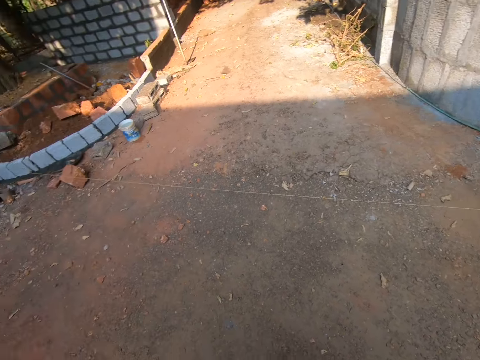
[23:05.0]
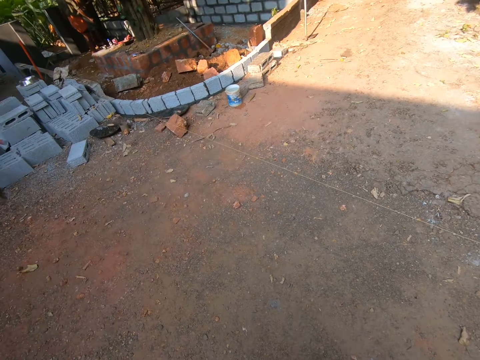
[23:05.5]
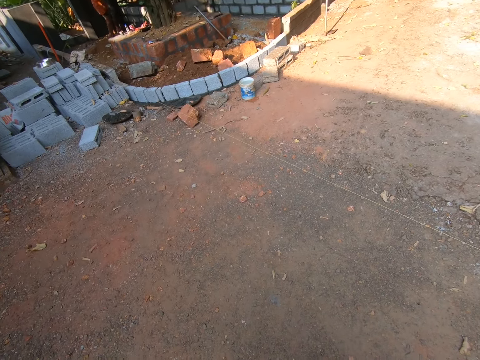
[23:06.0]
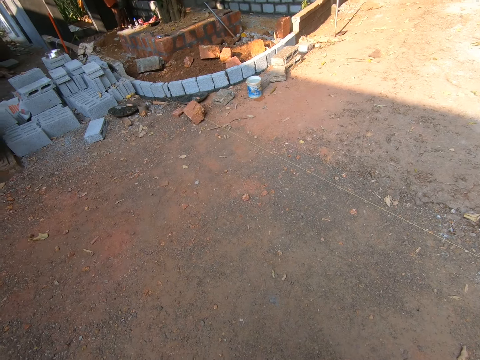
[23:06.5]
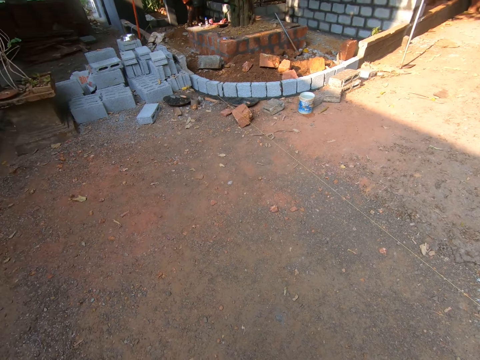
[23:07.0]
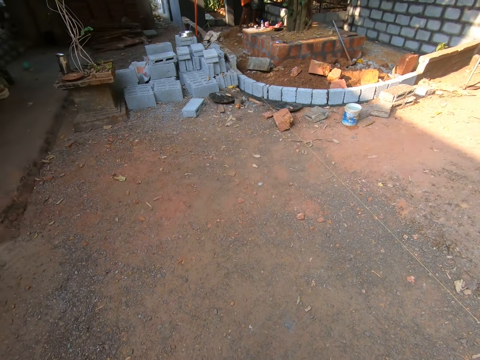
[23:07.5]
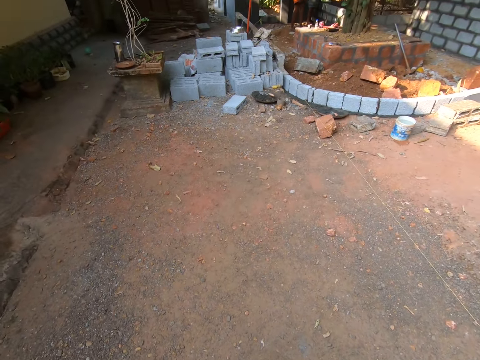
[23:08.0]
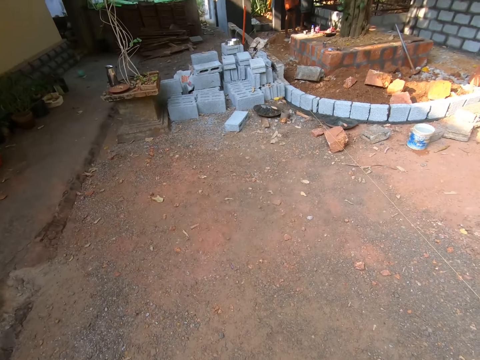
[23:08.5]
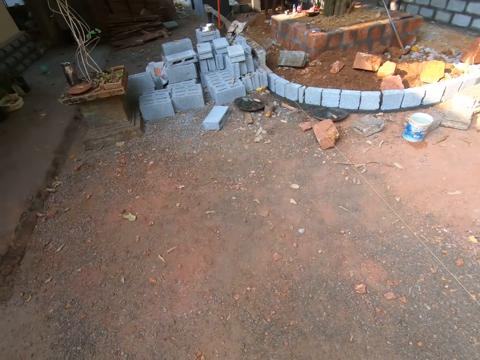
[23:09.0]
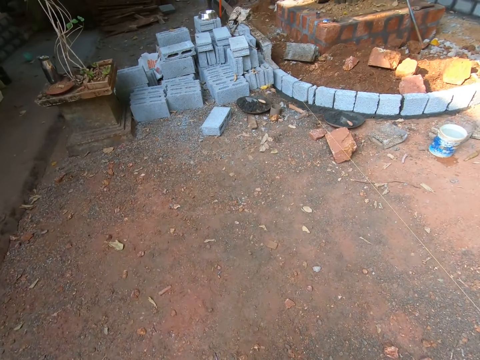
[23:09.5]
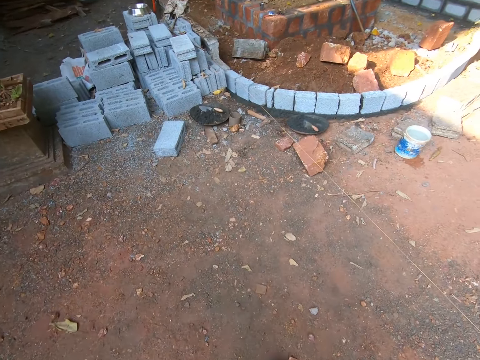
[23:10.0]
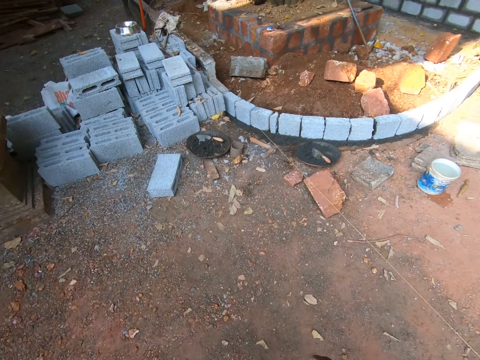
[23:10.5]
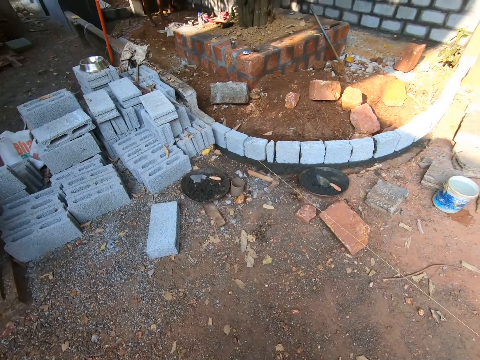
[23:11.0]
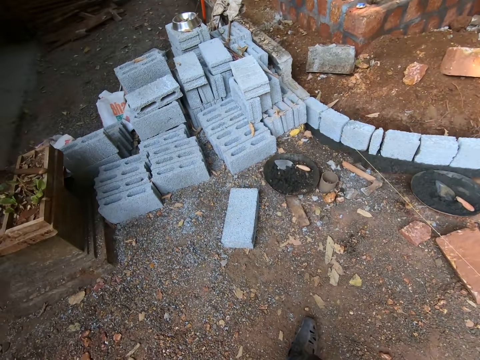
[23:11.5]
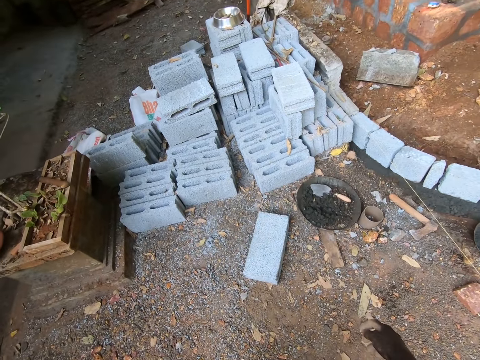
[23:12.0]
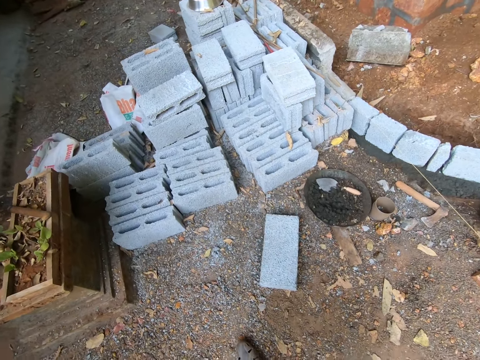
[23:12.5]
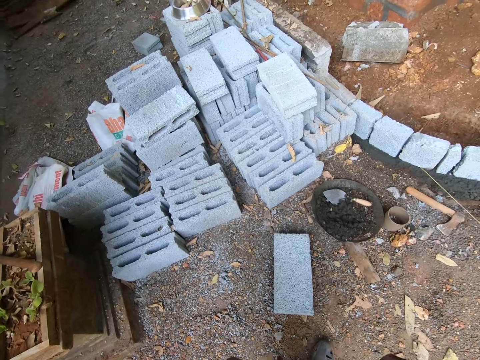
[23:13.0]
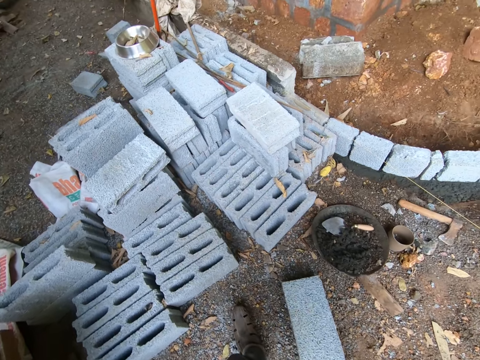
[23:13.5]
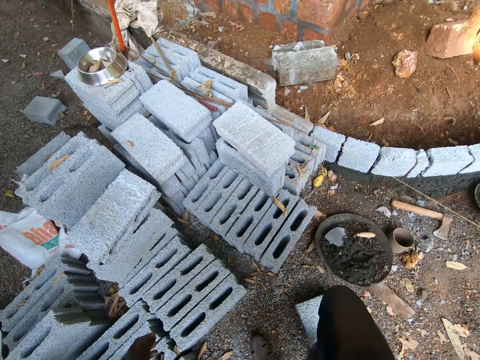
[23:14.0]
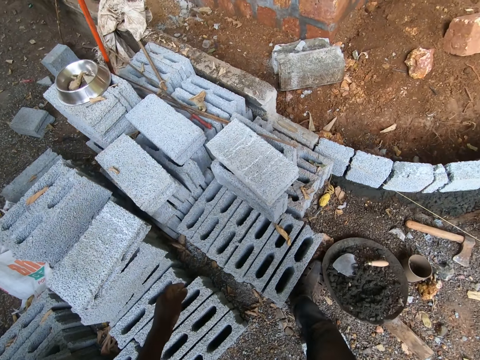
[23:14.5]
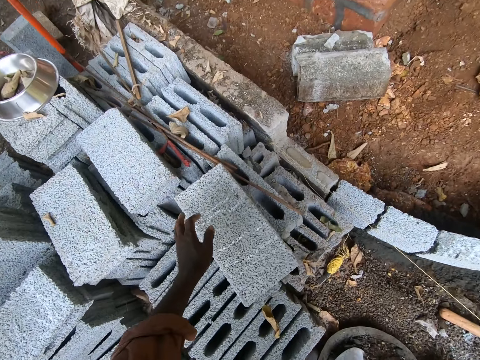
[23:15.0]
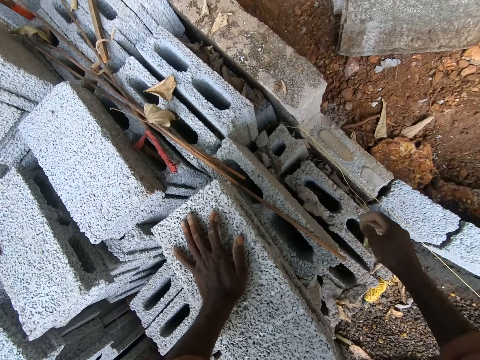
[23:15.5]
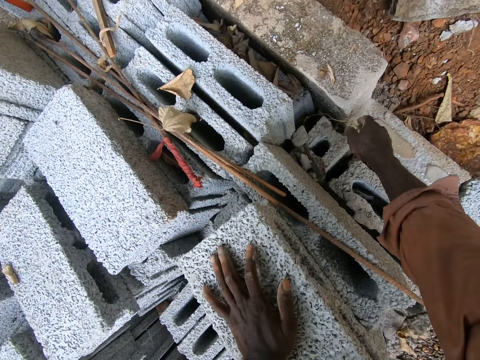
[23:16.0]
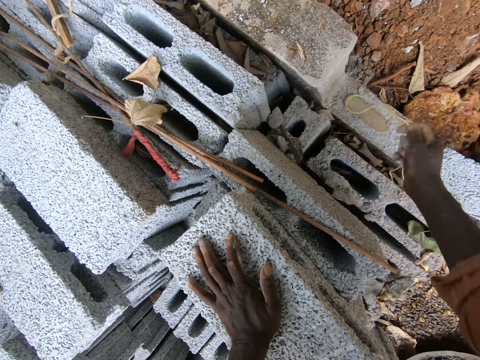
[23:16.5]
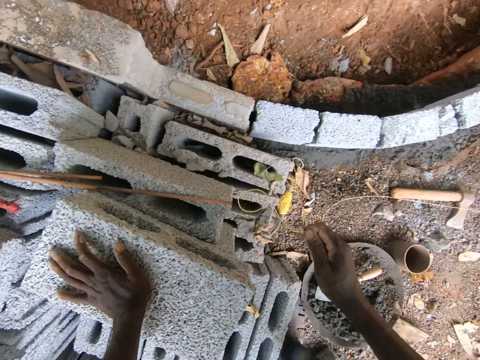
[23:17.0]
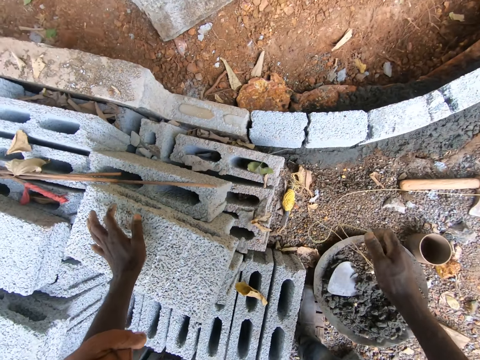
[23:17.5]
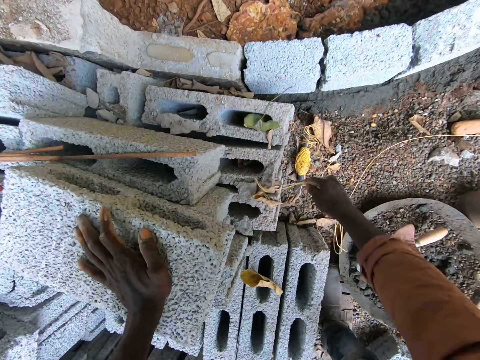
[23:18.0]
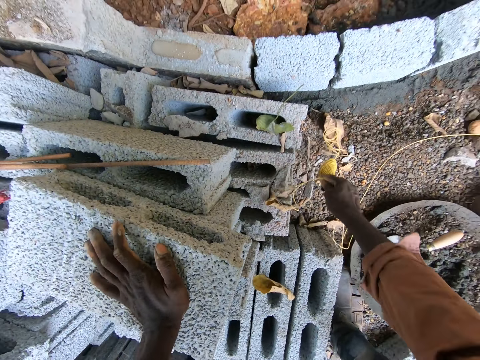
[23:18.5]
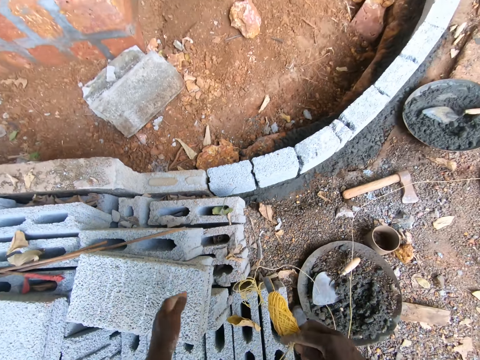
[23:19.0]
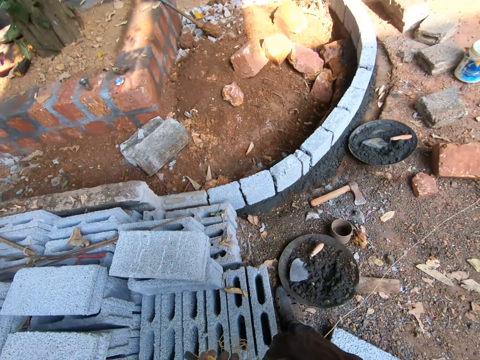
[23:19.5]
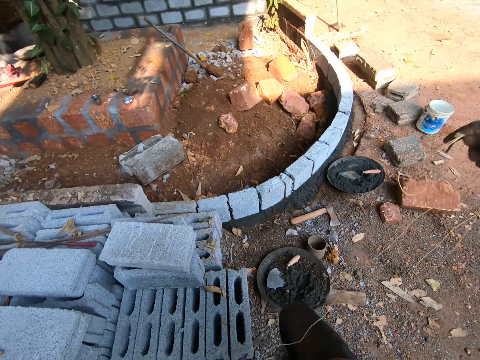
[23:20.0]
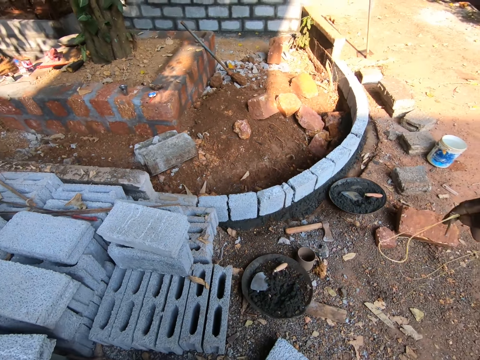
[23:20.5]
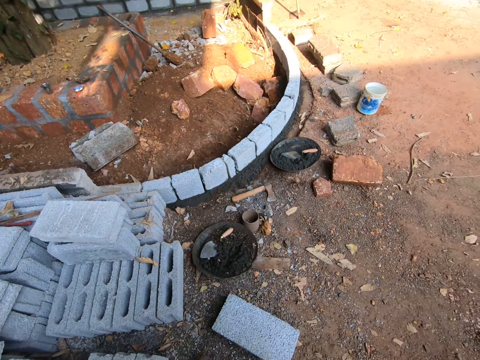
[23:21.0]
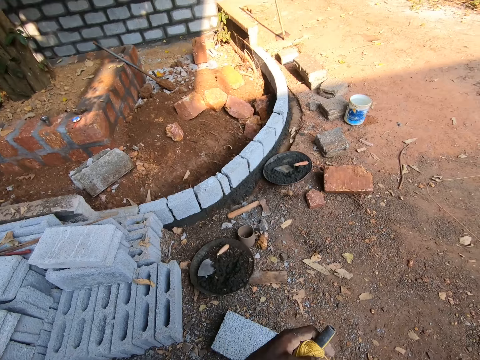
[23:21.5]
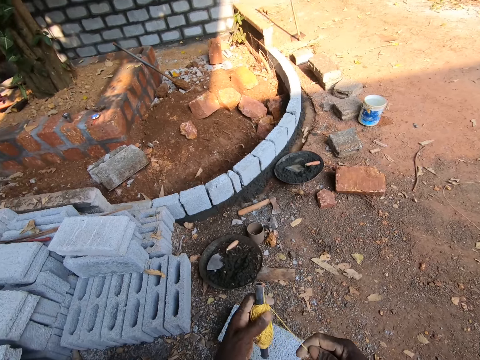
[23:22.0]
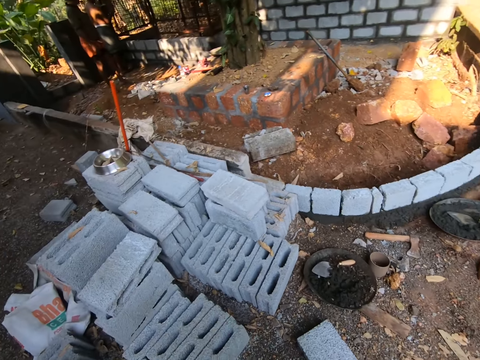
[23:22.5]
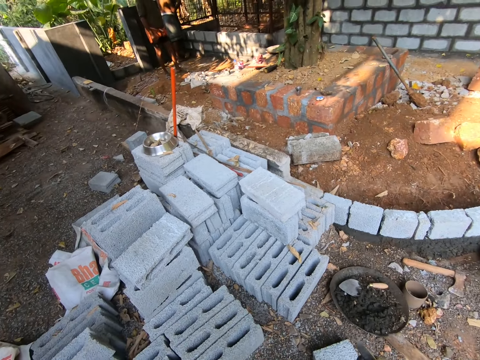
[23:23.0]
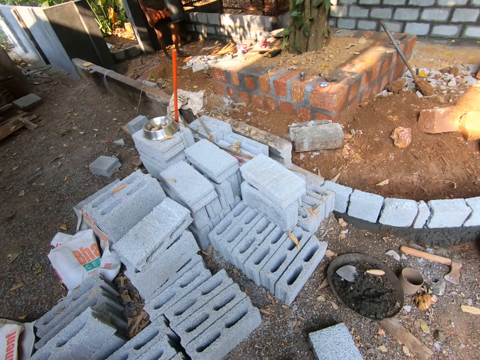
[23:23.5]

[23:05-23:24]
The camera wearer walks at the construction site. They place a hand on a block. They pick a thread or string. They pick a spindle. They pass the spindle to the left hand. They straighten the thread. They fold the string. They roll the thread in the spindle.

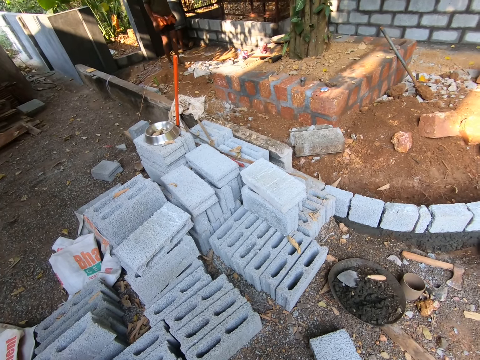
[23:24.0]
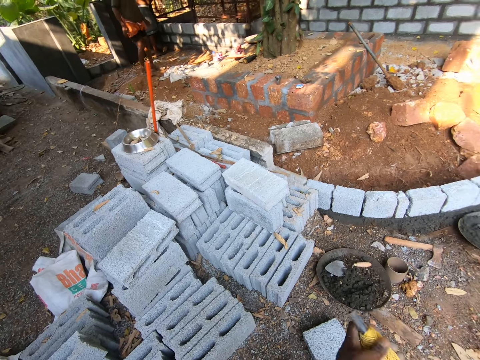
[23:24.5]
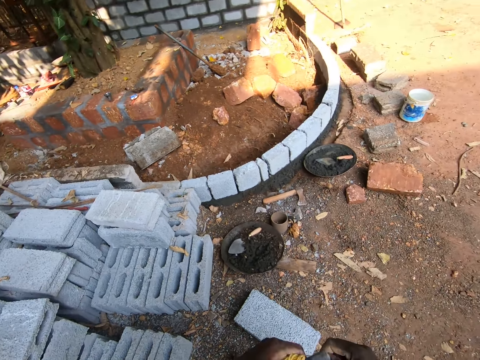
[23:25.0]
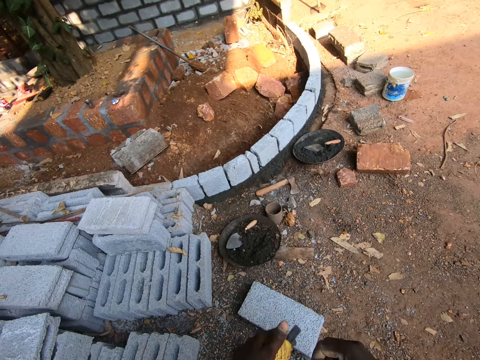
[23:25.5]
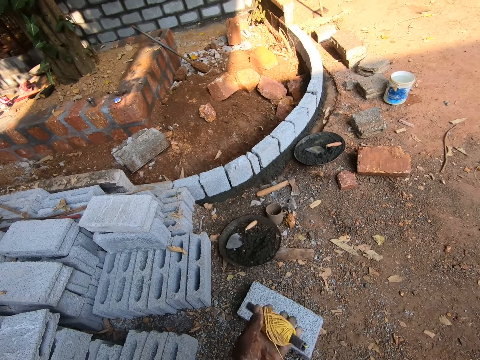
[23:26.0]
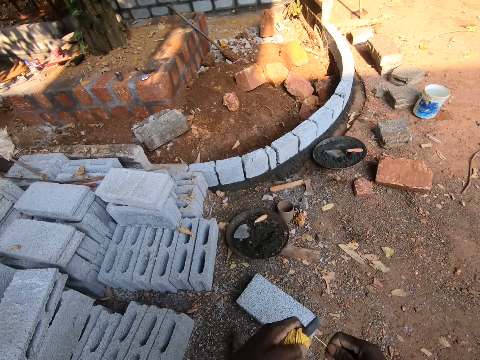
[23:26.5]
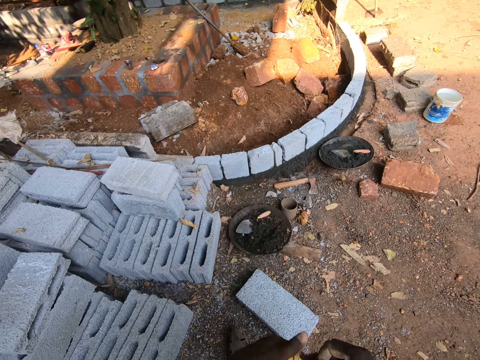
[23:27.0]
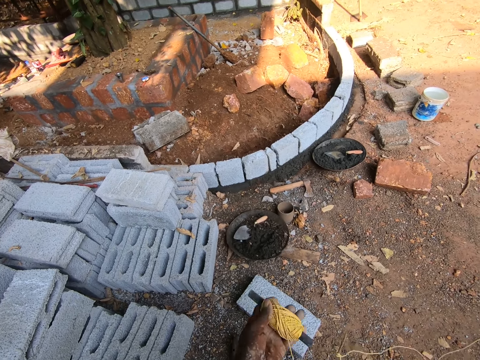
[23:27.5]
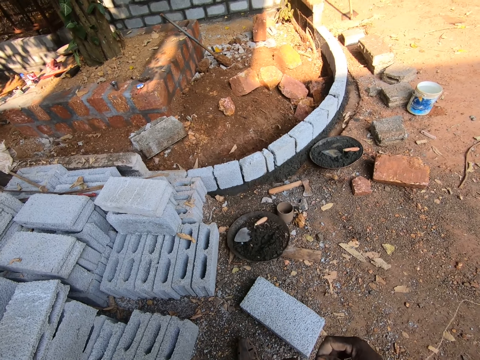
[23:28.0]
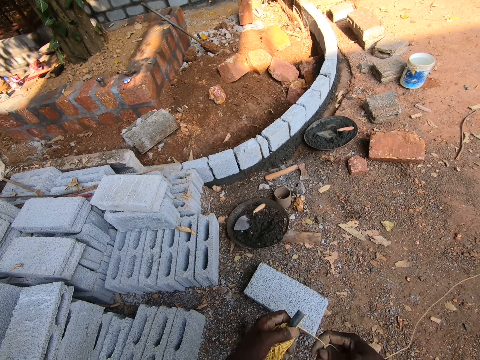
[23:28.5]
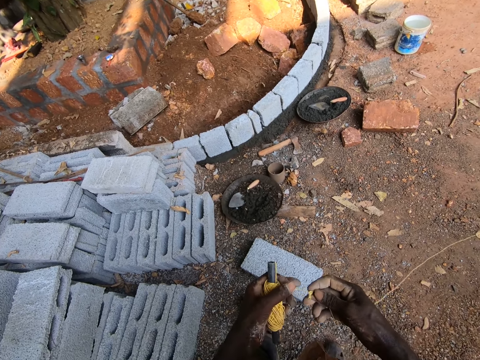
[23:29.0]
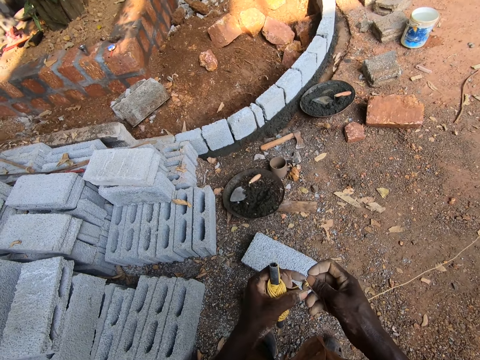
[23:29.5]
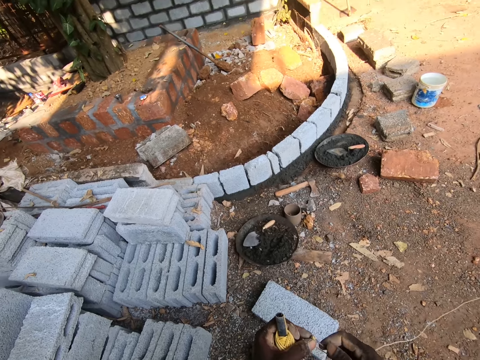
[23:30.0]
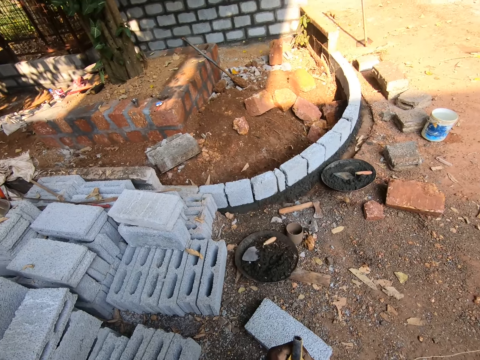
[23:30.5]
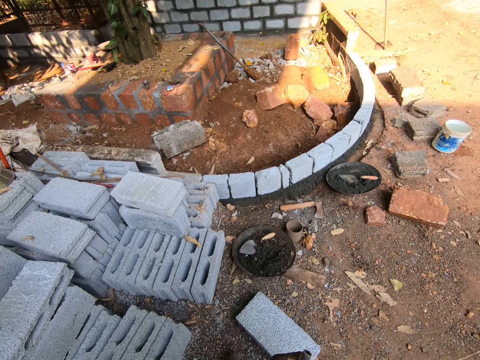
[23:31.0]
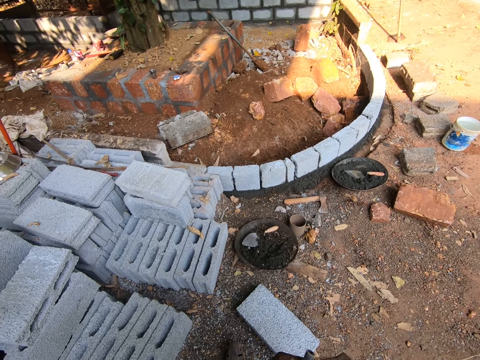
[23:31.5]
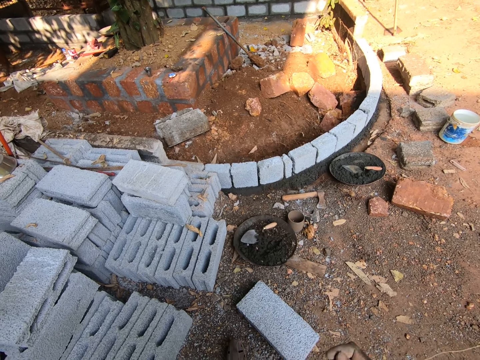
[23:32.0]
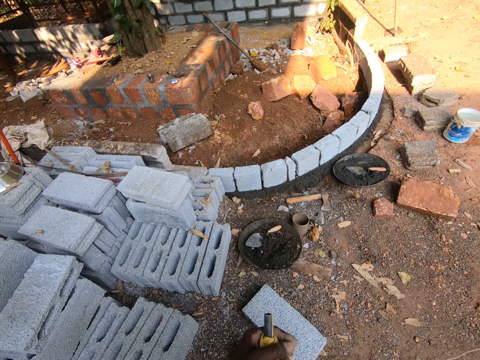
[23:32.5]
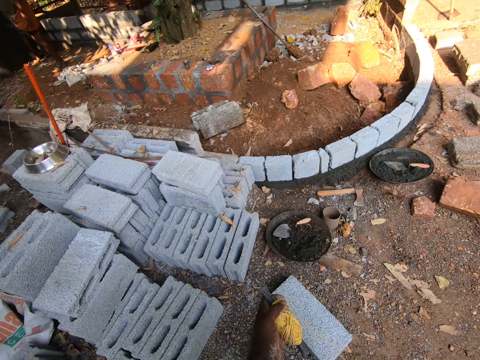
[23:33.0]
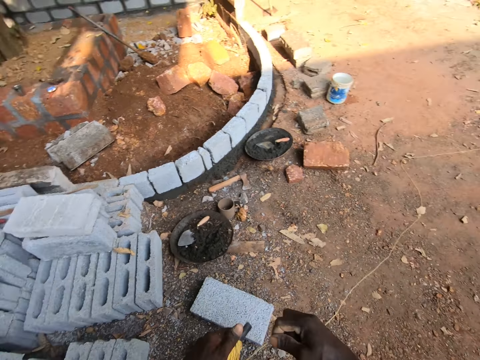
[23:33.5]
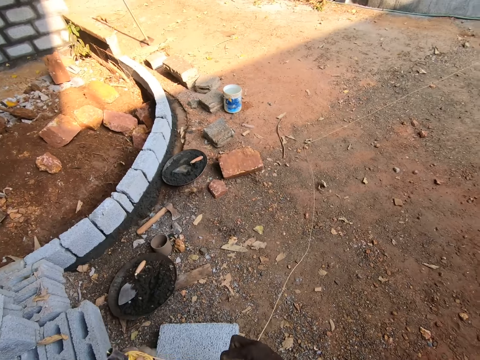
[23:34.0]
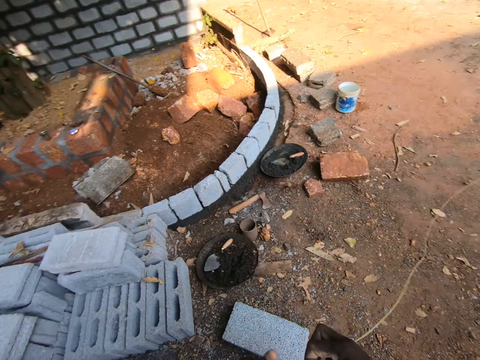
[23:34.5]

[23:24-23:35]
The camera wearer unfolds the thread. They roll the thread in the spindle.
